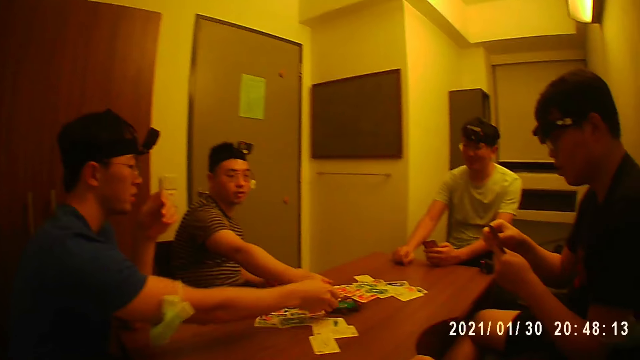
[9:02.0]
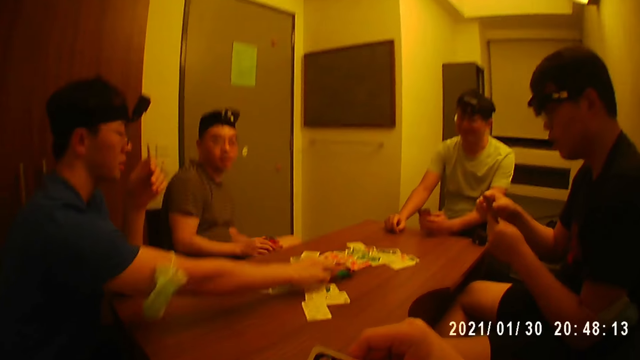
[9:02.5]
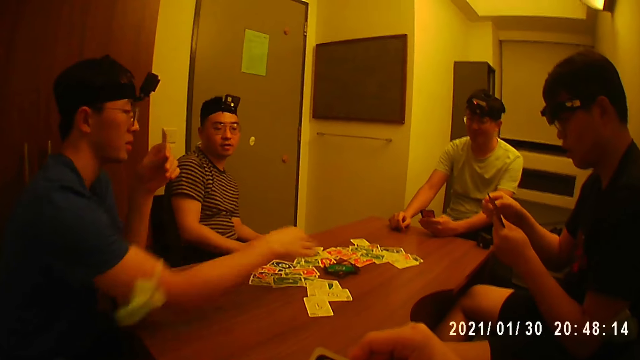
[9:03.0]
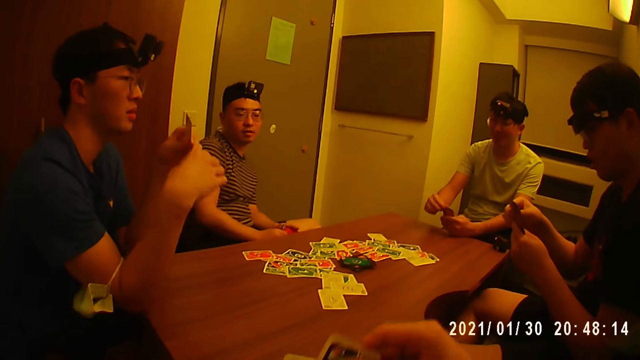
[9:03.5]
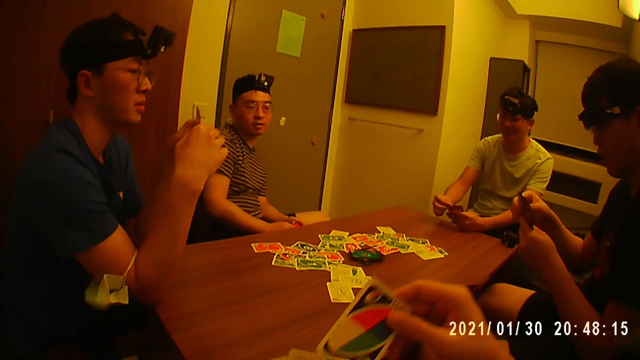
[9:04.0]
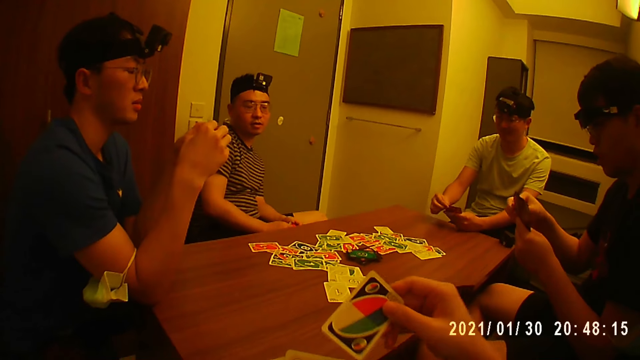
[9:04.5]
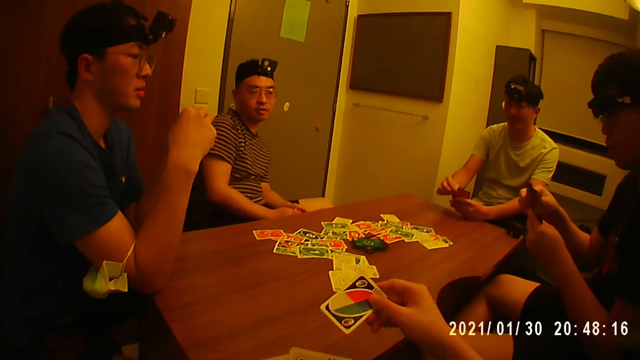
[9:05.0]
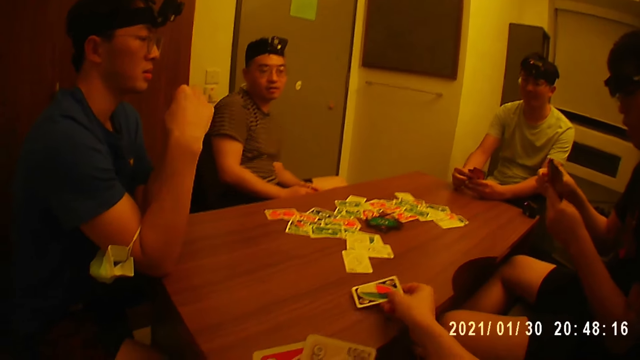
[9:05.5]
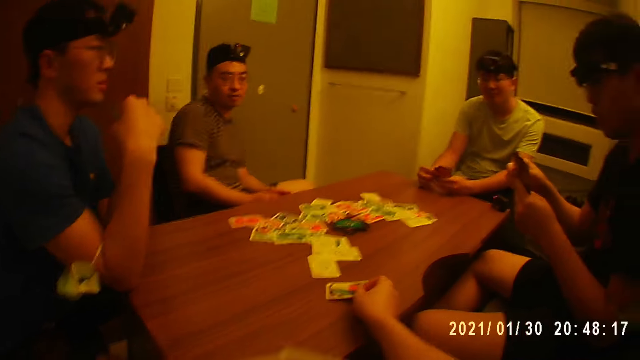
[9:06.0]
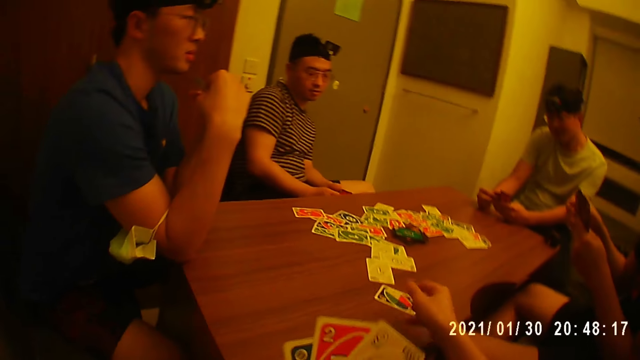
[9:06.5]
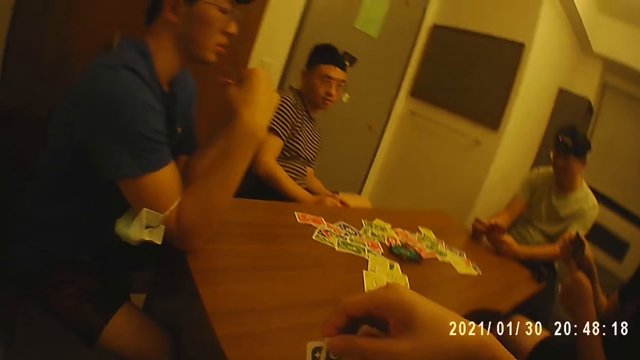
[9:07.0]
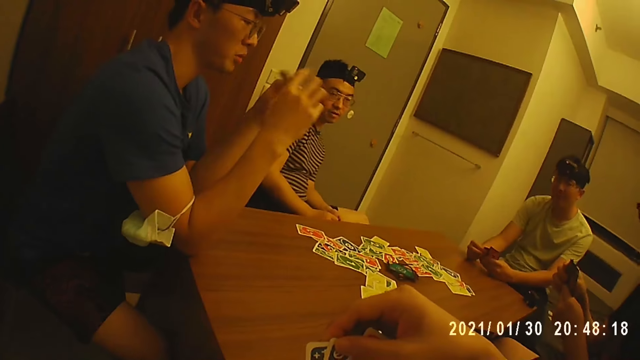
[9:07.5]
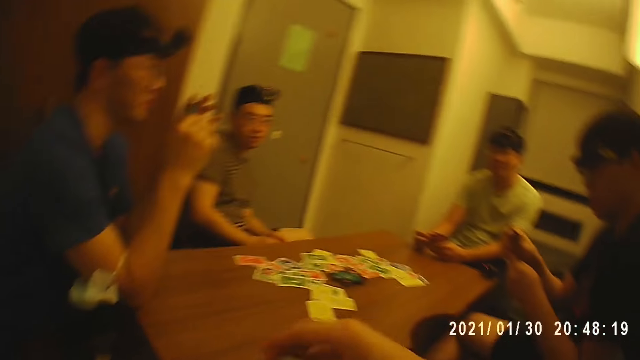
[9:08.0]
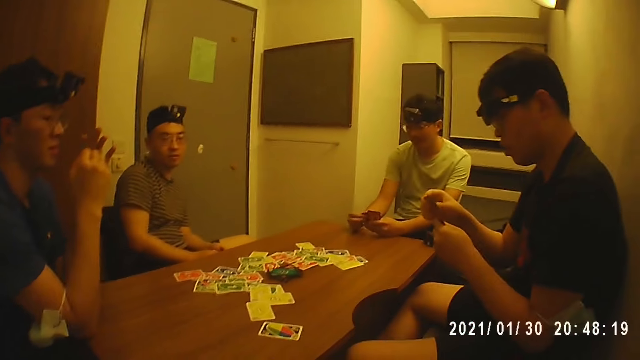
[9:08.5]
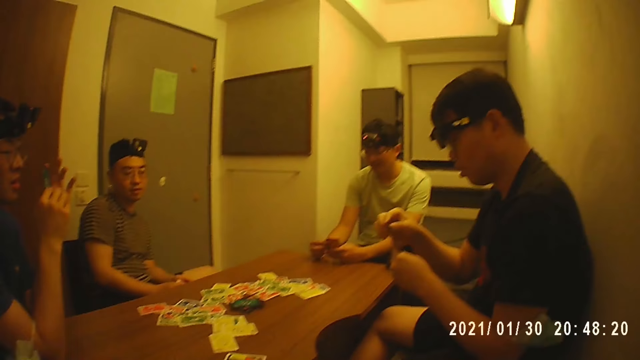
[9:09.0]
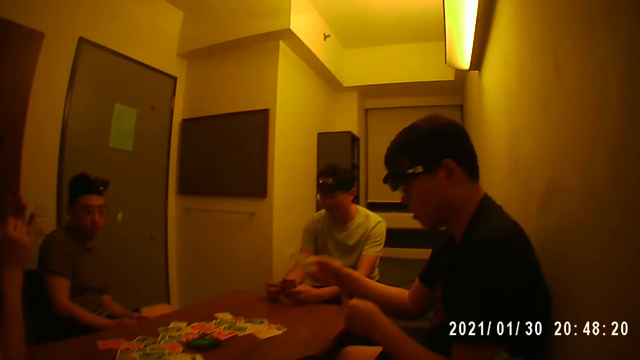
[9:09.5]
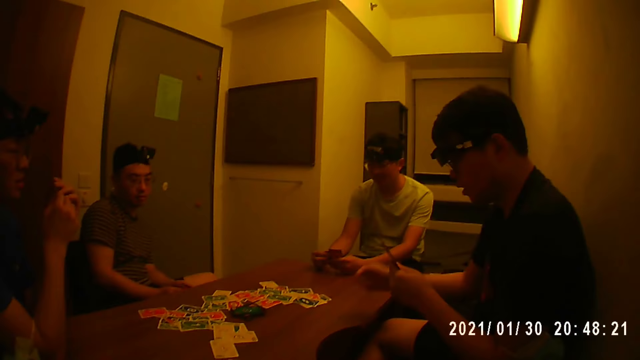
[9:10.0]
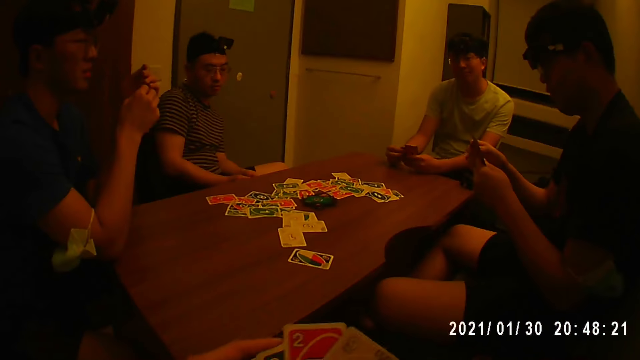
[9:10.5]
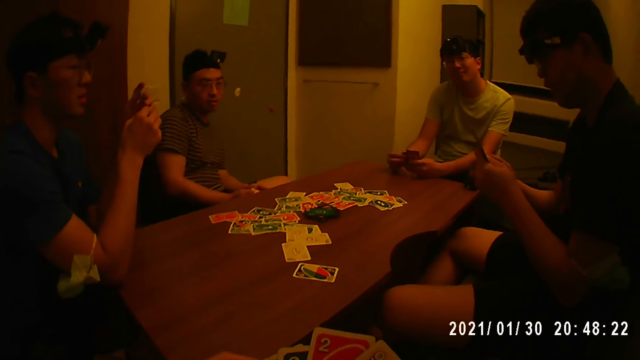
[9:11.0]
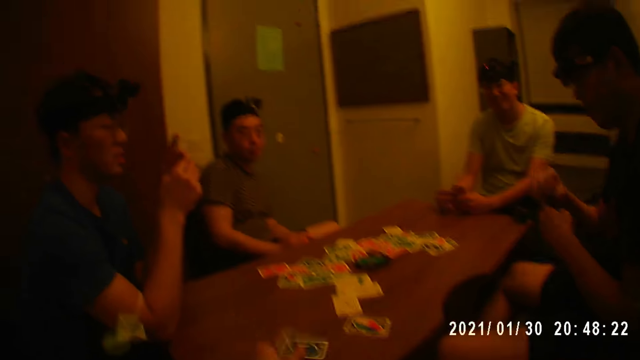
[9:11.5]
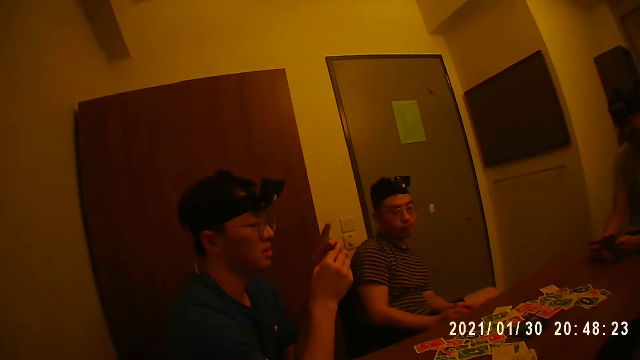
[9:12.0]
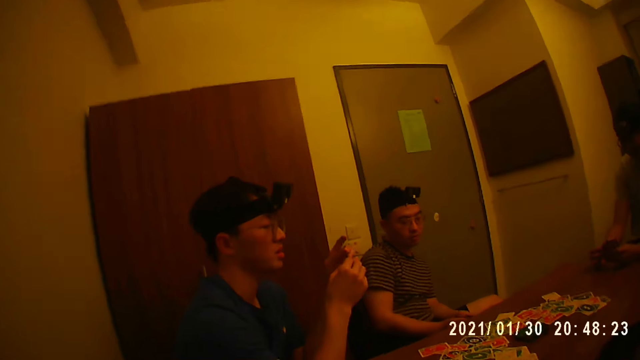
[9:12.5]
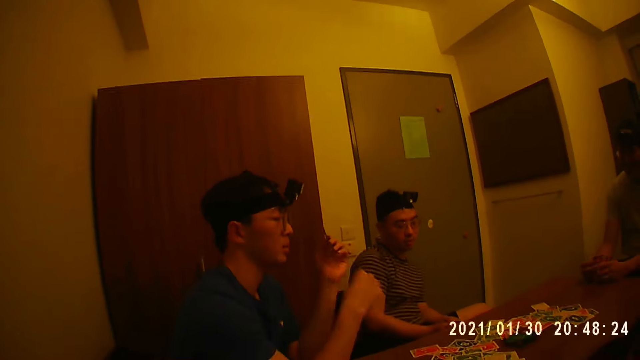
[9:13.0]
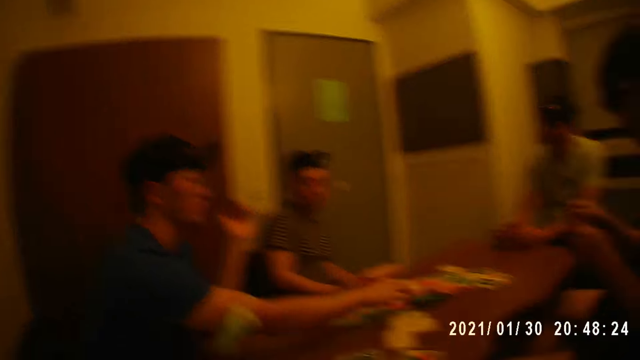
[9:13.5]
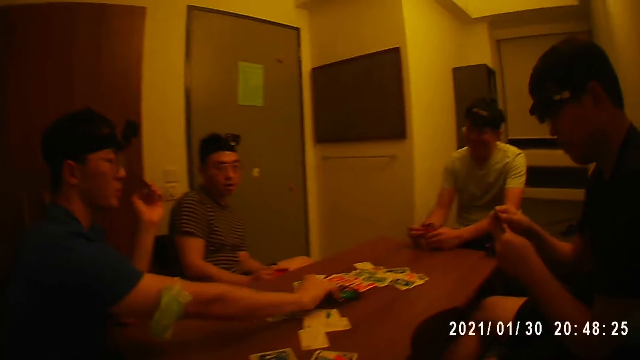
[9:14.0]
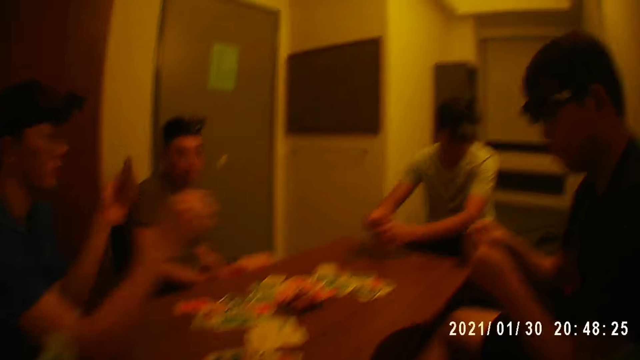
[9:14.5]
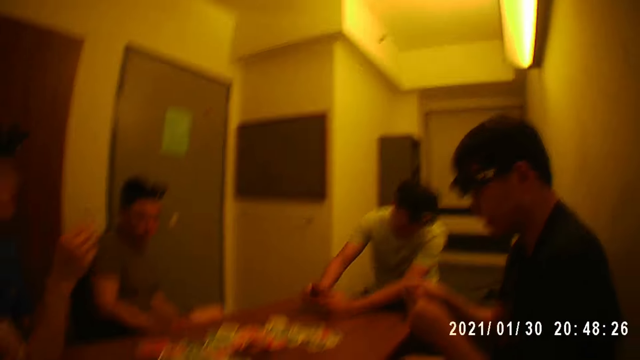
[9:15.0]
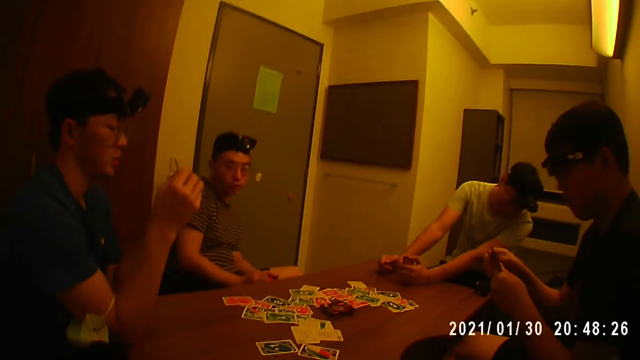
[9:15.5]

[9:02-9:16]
The third man touches the cards on the table with his right hand. The fourth man places the card on the table with his right hand. The second man arranges the cards with his hands. The third man holds the cards with his hands. The camera wearer places the card on the table with his right hand. He touches the cards in his left hand with his right hand. The first man picks the card from his left hand with his right hand, holds the cards with his left hand, places the card on the table with his right hand, and holds the cards with his hands. The camera wearer holds the cards with his hands and places the card on the table with his left hand. The third man holds the cards with his left hand and picks the card from the table with his right hand.

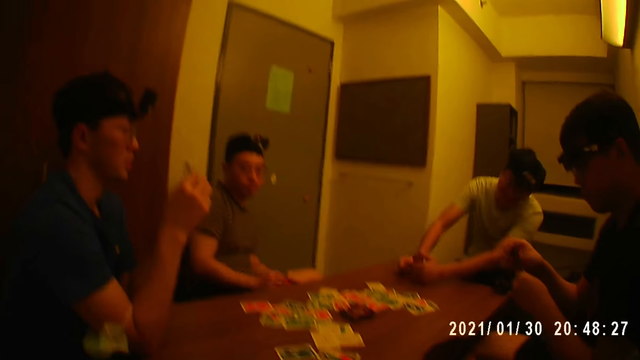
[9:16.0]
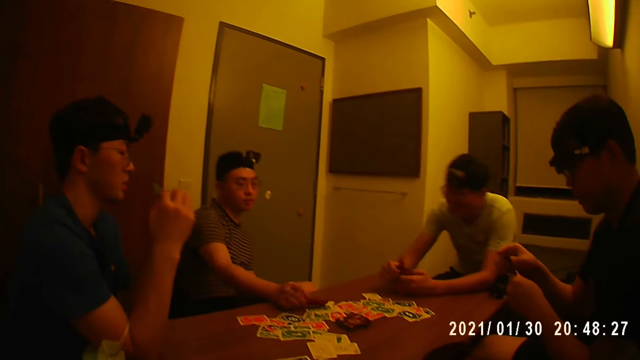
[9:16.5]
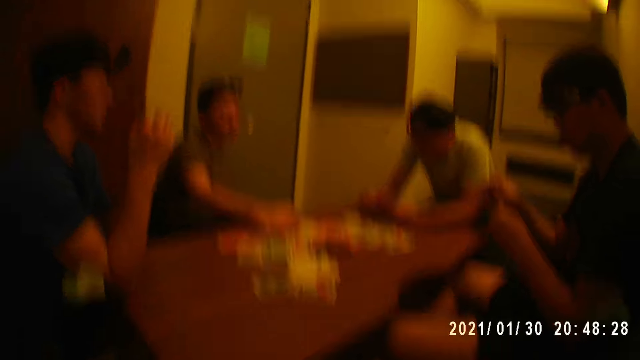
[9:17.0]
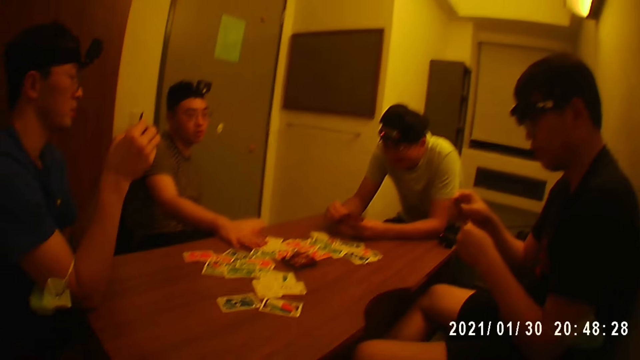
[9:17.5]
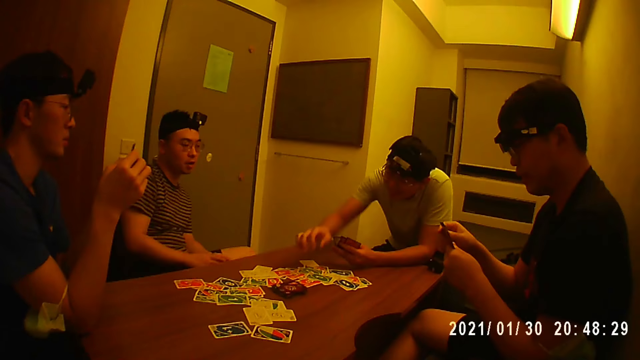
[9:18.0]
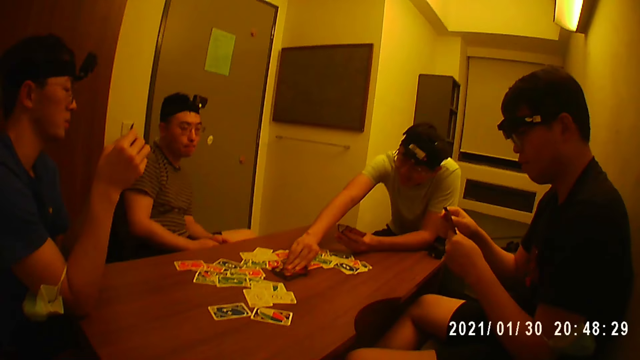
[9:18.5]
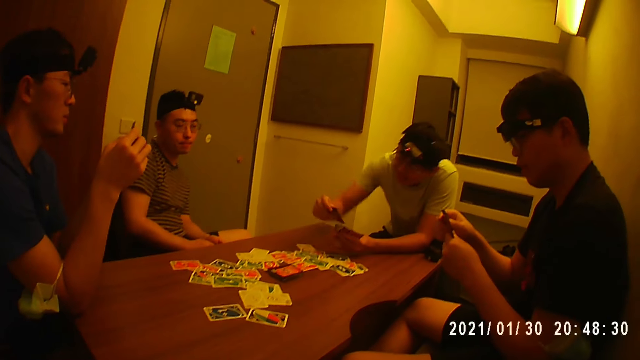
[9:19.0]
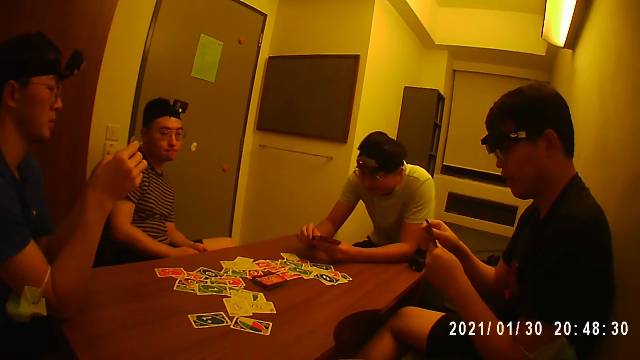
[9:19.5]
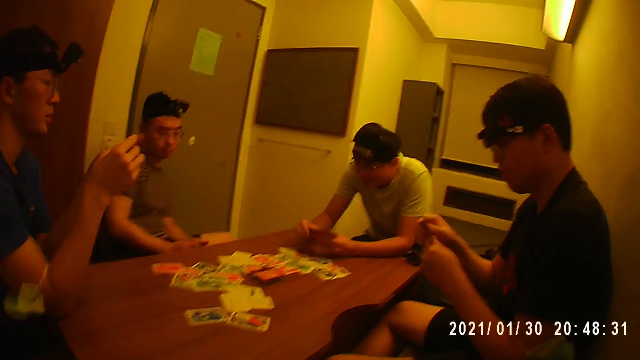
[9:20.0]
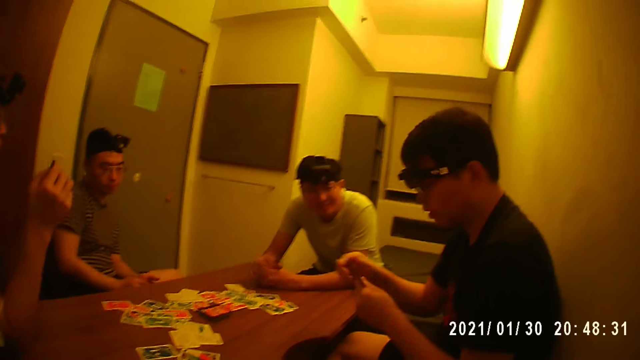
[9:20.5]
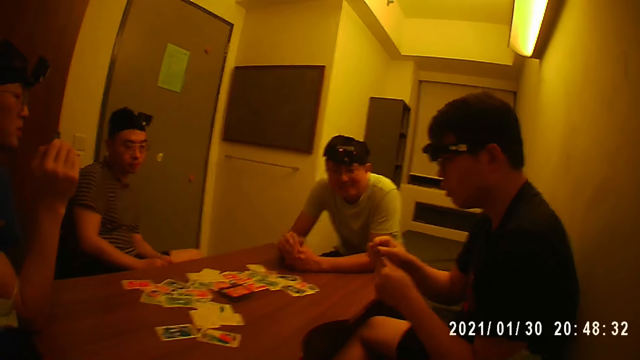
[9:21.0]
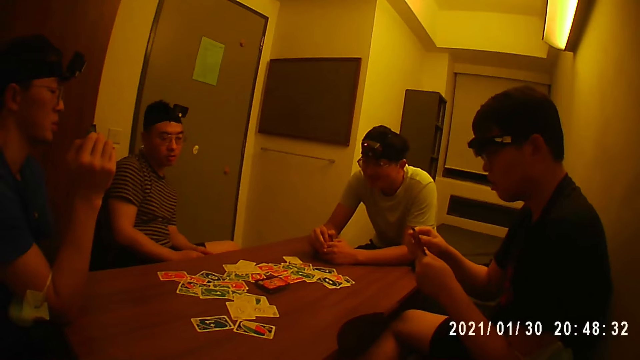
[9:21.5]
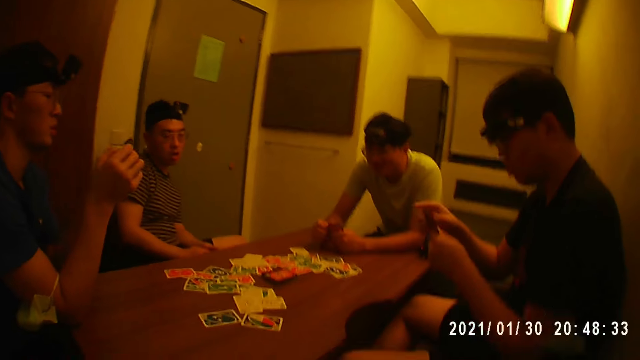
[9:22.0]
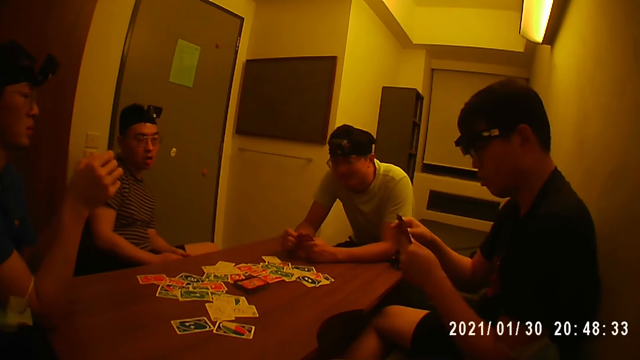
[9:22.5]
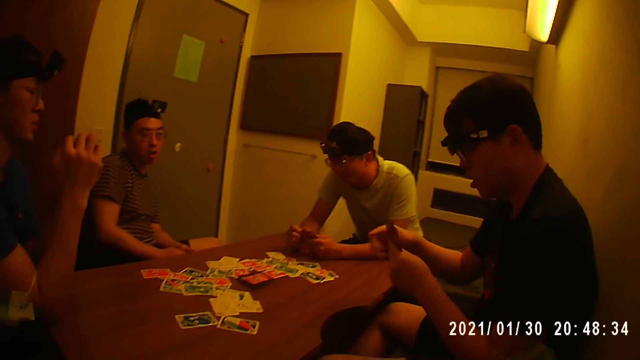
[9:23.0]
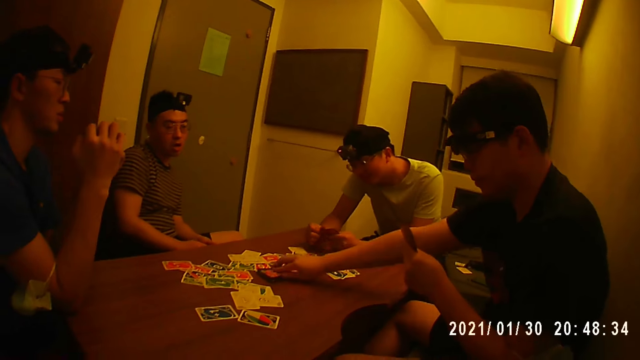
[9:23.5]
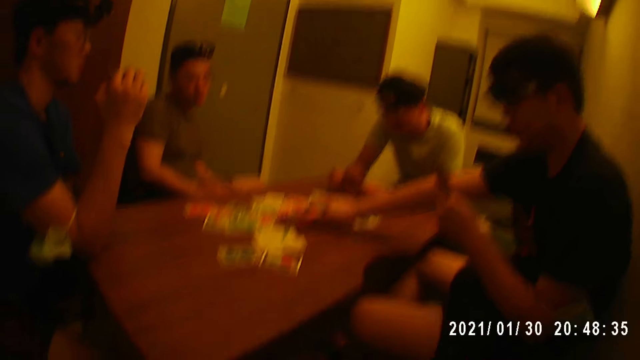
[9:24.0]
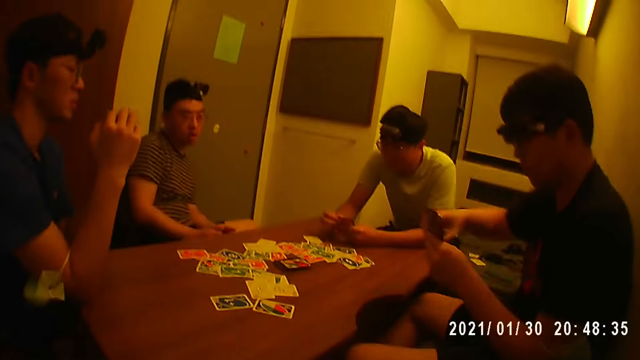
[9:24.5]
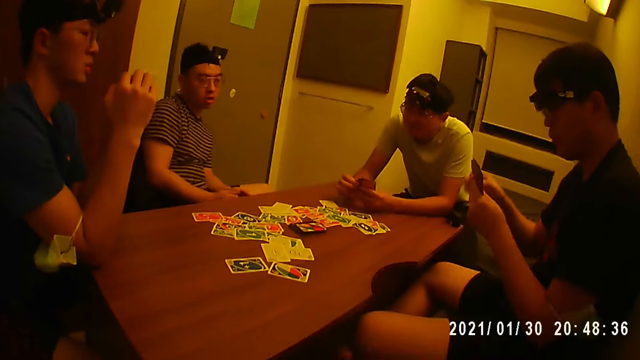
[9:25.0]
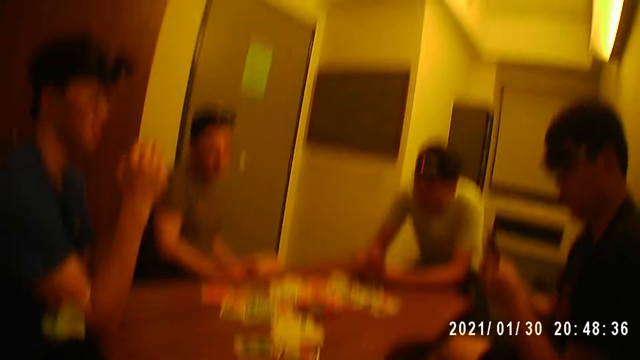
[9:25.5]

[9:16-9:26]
A man places a card on the table with his right hand. Another man picks a card from the deck of cards on the table with his right hand. A person picks a card on the table.
